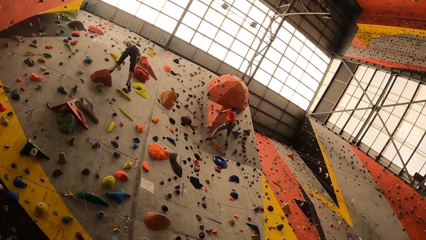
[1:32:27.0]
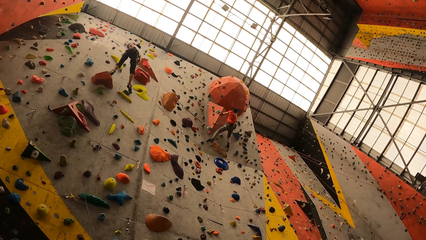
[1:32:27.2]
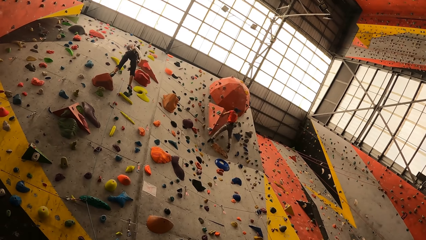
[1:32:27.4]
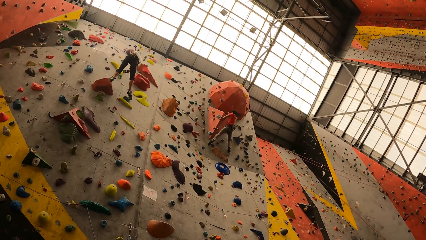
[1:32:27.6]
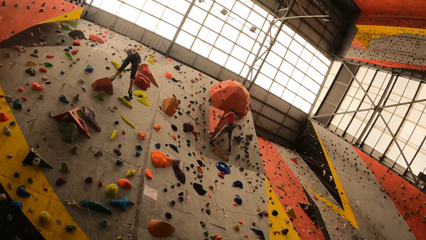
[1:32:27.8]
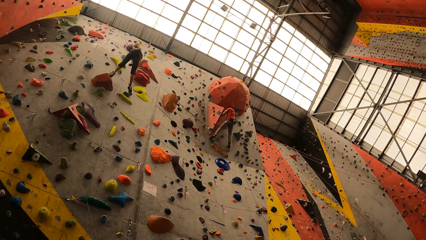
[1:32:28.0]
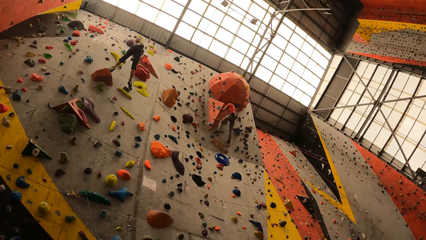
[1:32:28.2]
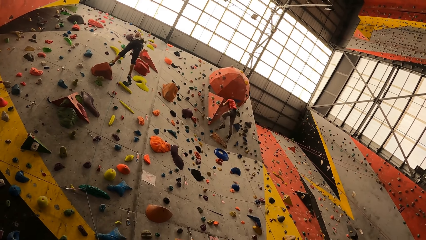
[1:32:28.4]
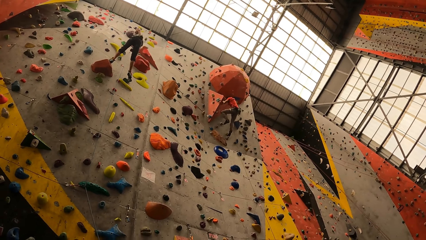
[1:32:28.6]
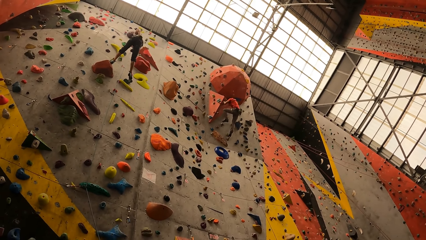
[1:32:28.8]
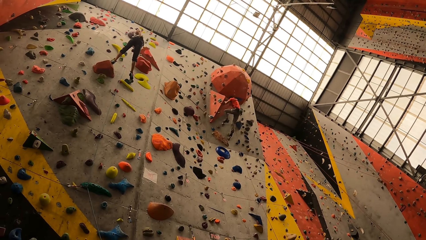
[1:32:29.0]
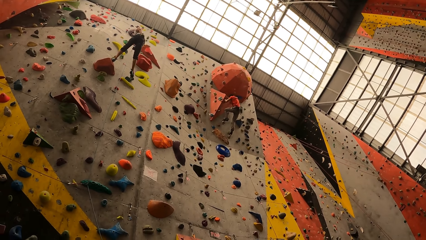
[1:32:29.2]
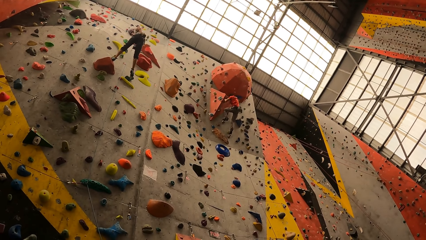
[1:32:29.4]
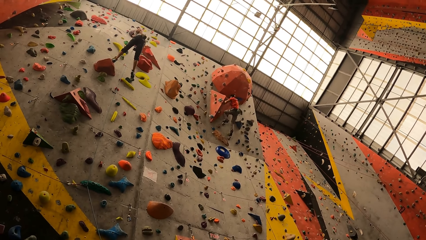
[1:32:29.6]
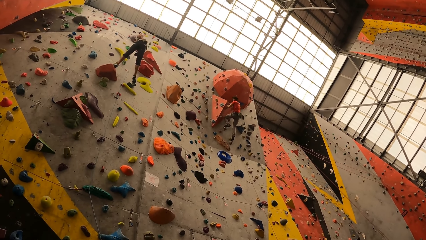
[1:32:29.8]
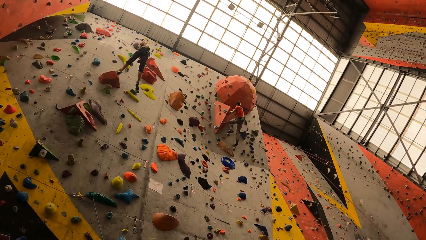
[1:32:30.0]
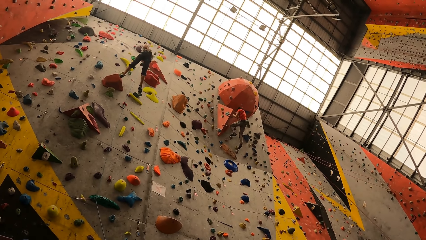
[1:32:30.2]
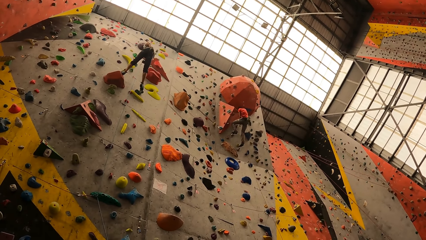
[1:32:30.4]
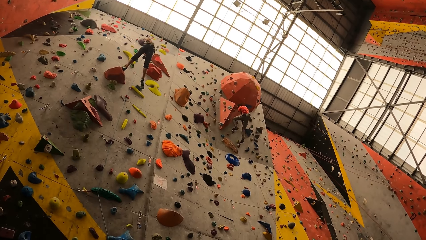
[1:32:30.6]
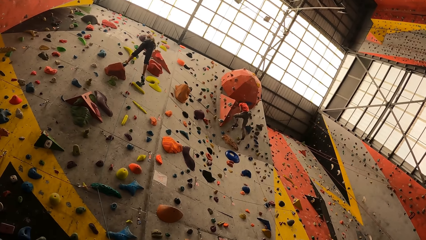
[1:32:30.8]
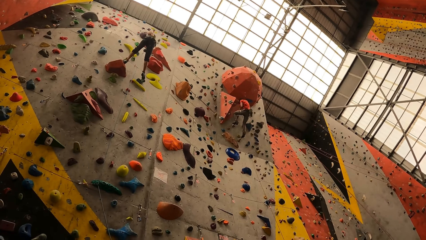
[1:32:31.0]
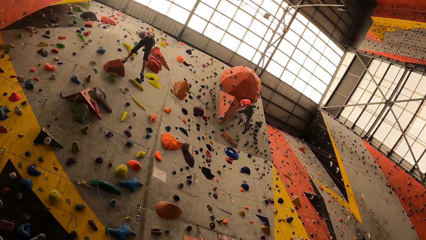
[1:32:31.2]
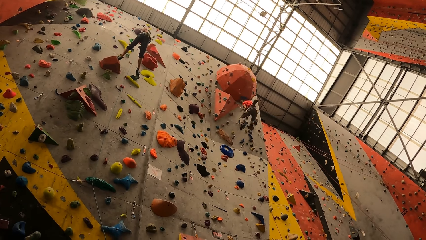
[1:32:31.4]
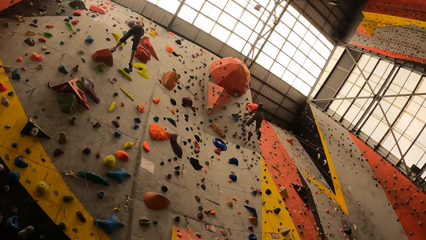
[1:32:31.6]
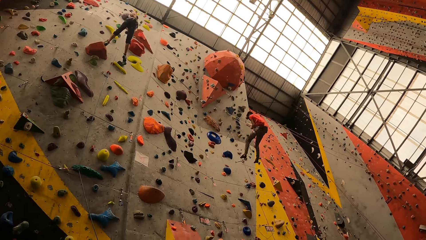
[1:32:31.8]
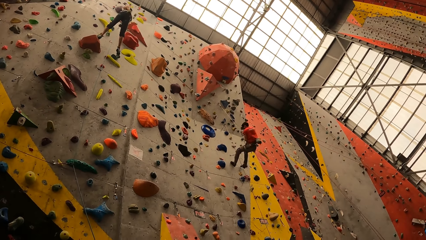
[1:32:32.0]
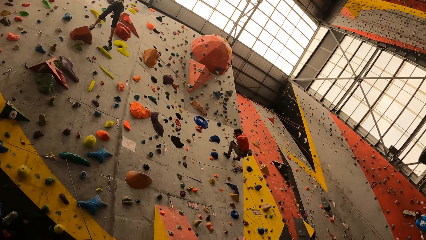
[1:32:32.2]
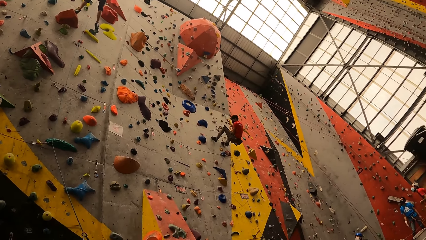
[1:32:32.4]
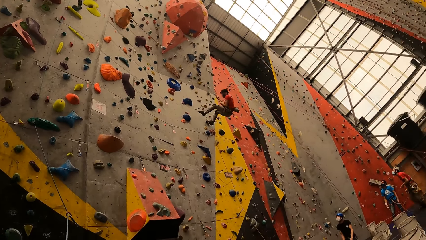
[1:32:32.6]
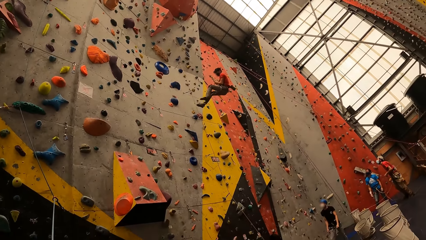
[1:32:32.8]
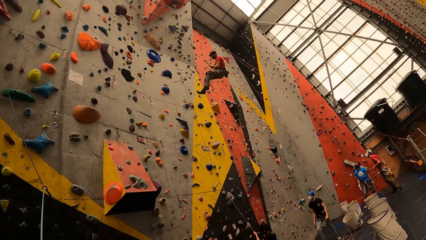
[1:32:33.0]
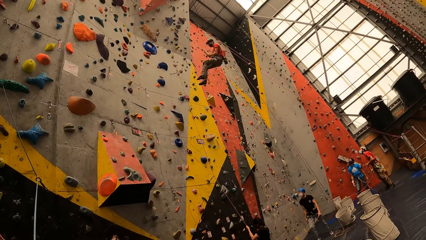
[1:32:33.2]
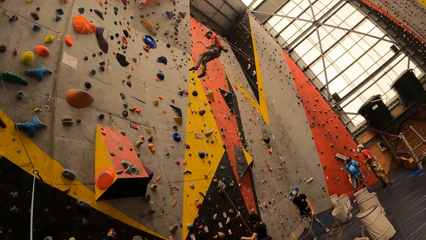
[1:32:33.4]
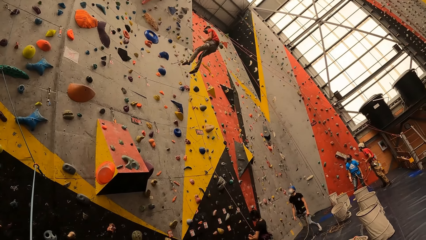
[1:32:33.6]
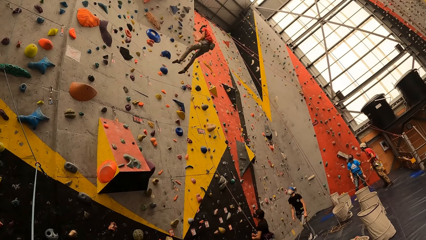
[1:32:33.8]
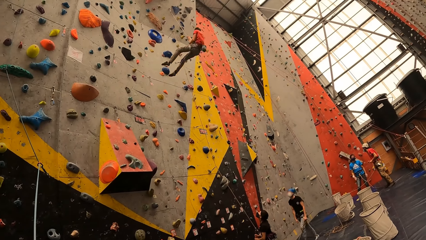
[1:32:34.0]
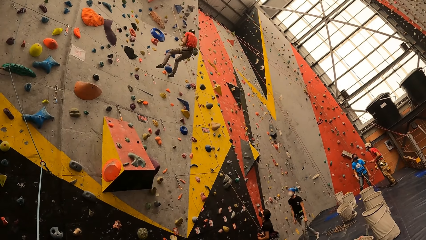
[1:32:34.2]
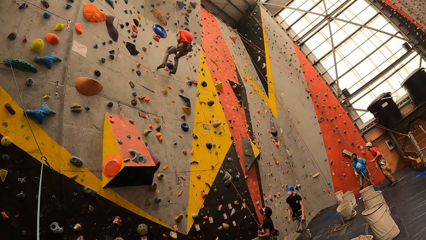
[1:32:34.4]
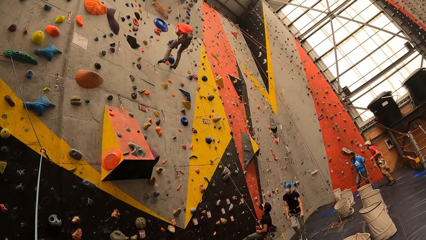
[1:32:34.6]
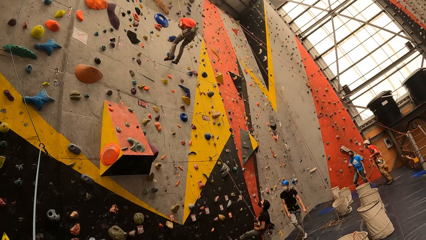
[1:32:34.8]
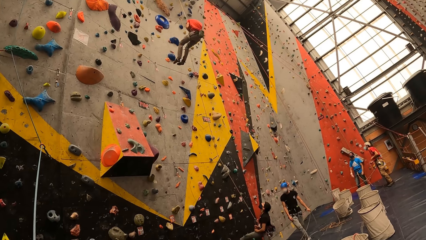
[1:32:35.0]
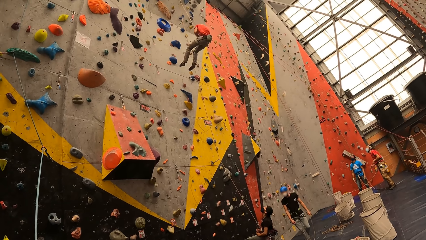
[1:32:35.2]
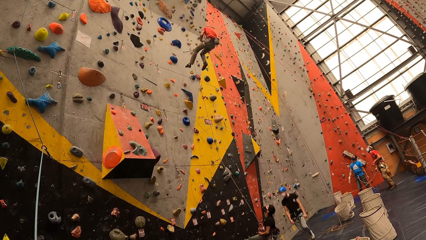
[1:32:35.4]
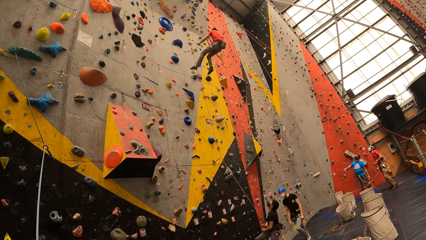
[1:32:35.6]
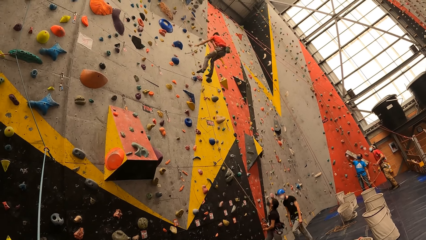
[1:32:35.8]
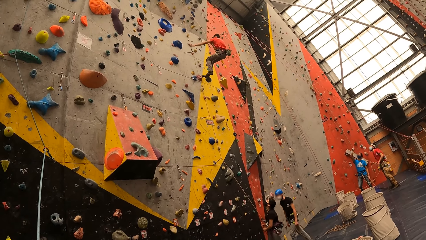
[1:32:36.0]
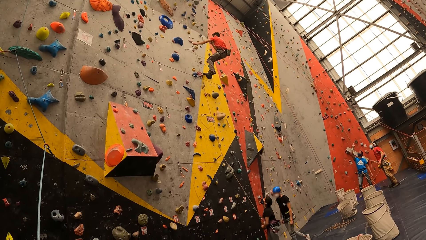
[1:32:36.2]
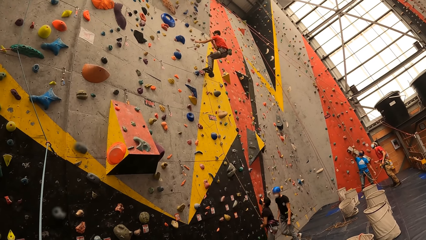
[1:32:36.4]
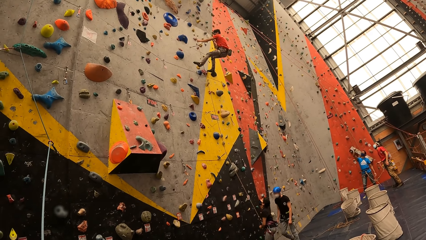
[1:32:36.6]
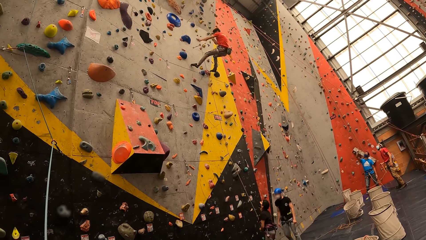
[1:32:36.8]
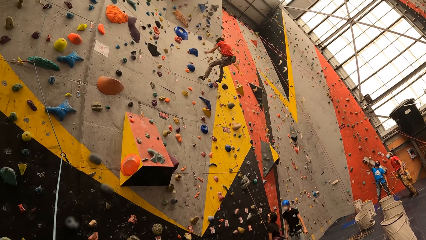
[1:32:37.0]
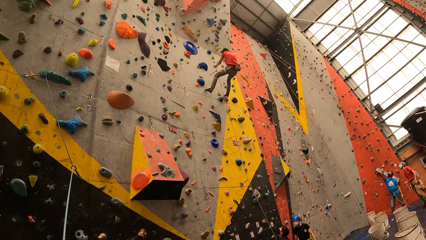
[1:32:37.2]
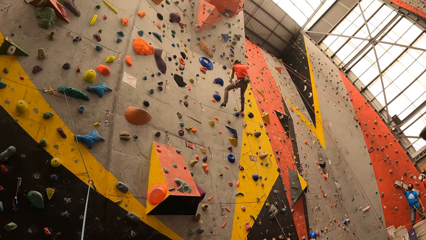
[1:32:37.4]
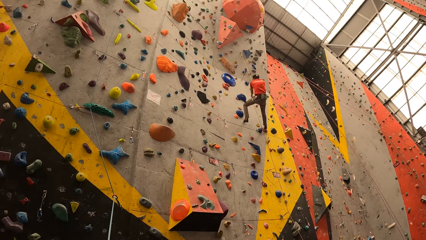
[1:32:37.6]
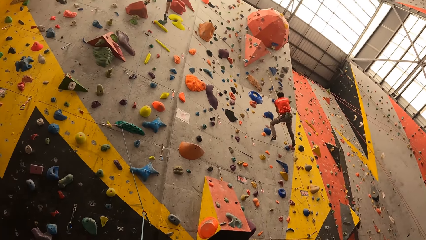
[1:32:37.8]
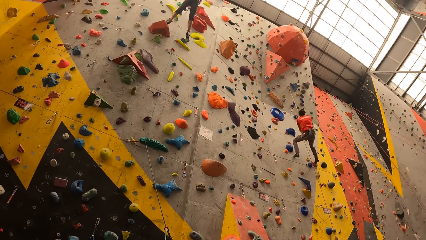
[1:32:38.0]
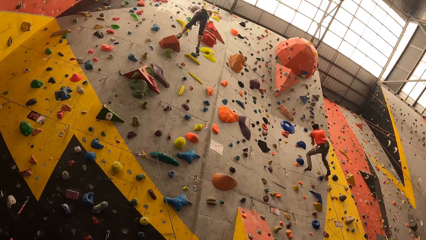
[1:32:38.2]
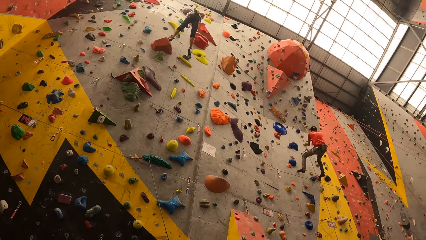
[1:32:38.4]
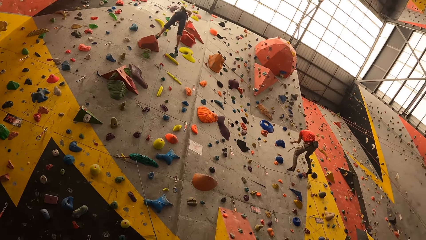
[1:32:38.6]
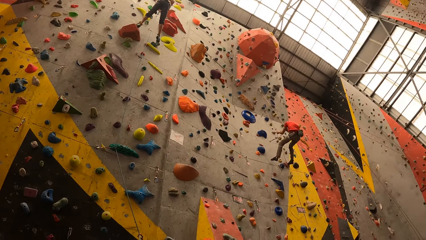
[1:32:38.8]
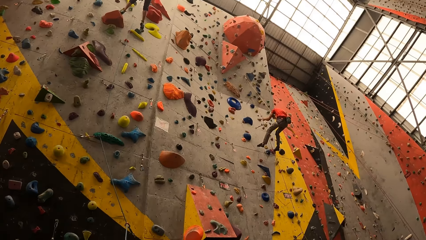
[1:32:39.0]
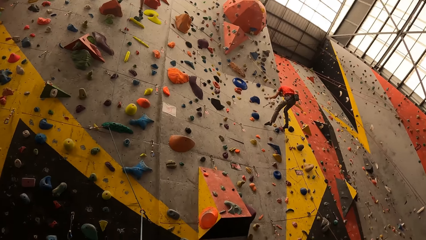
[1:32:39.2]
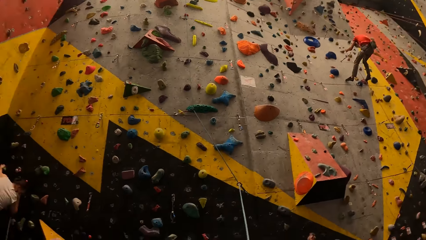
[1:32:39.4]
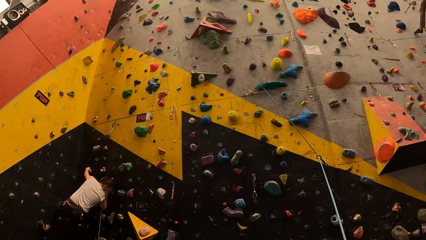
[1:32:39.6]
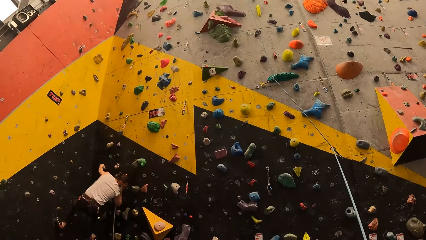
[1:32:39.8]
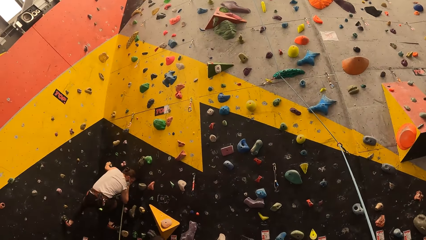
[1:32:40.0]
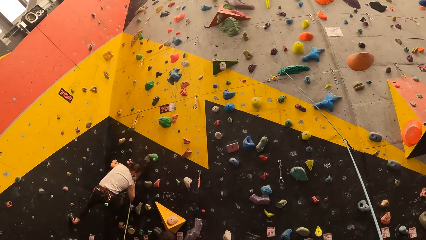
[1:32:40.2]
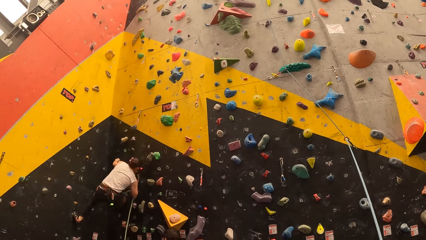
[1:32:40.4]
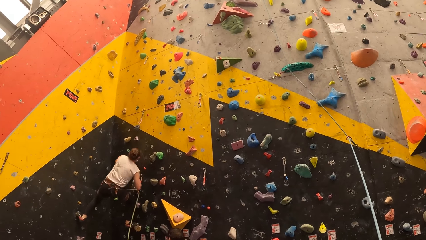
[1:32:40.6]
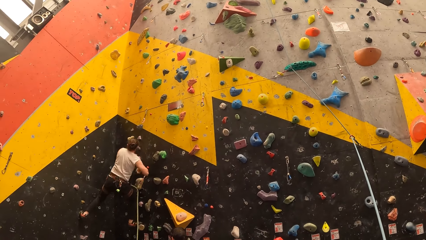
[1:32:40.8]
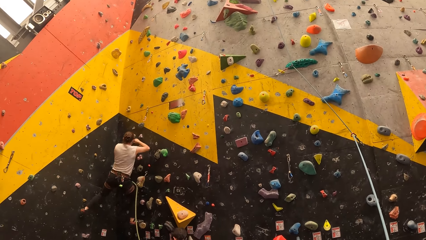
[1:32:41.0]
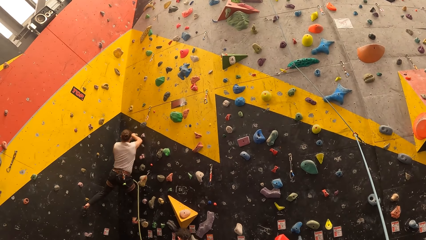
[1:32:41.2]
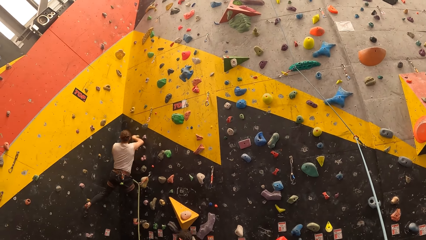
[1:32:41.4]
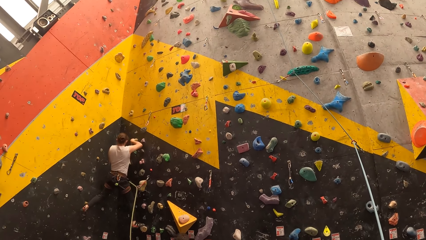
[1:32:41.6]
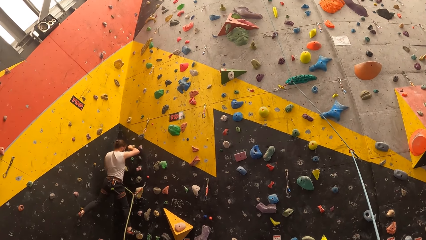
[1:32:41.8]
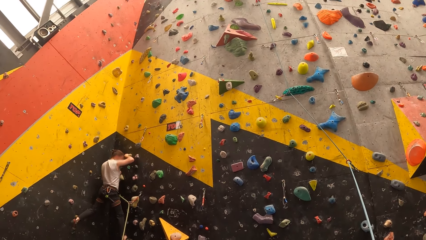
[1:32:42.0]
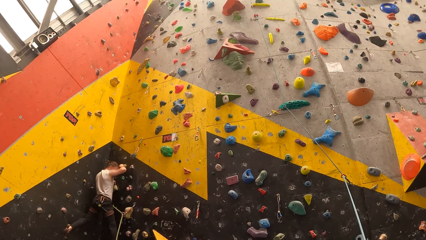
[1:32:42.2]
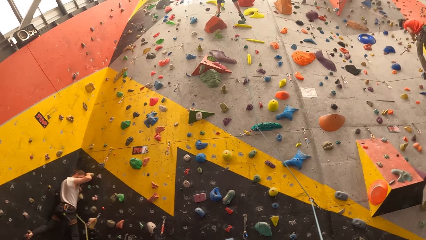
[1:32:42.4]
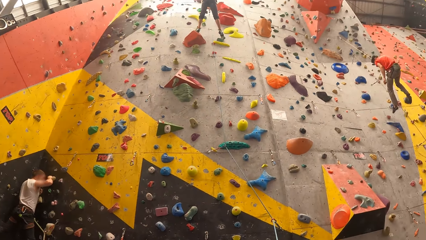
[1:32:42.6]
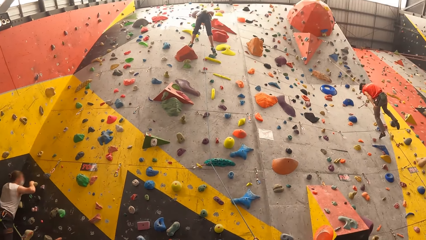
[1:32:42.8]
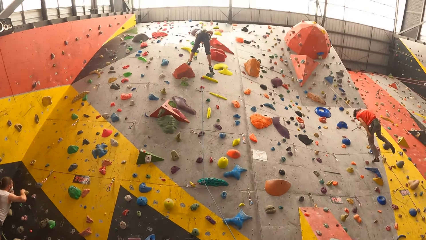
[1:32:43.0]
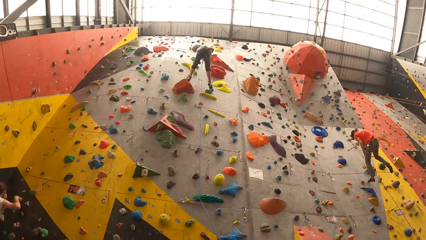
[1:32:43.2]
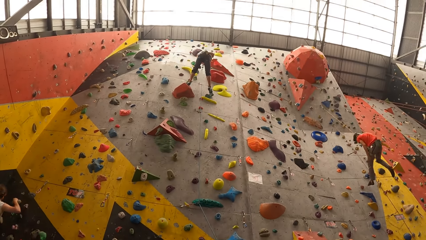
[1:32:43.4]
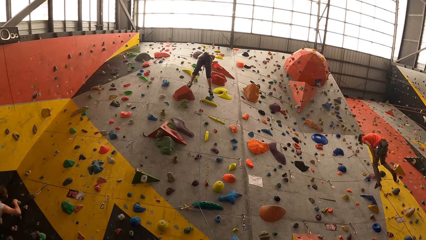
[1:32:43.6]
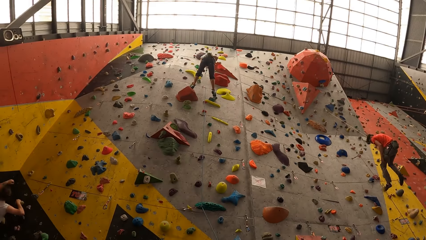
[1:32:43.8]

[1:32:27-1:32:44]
A man climbs. Another man swings with a rope. A person holds the rope. The other man swings with the rope. Another person climbs the wall. The camera wearer looks at a woman.
